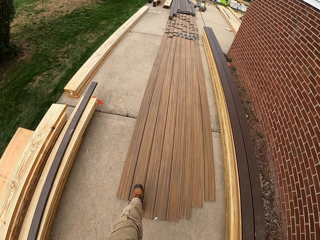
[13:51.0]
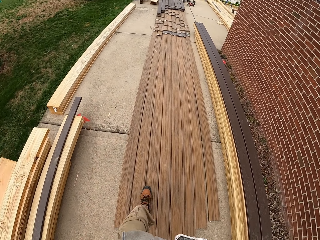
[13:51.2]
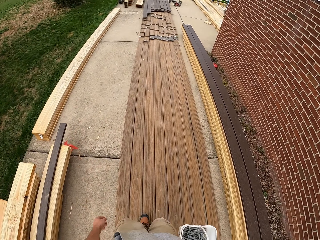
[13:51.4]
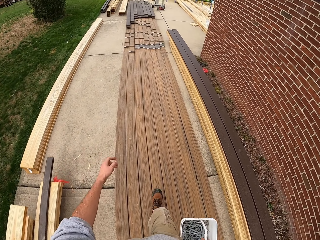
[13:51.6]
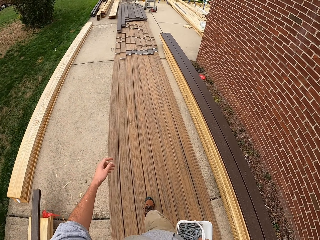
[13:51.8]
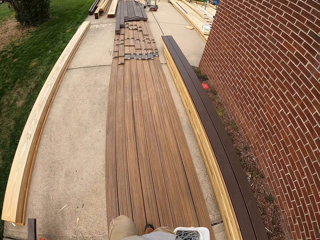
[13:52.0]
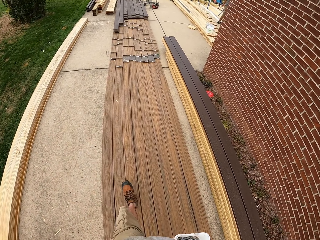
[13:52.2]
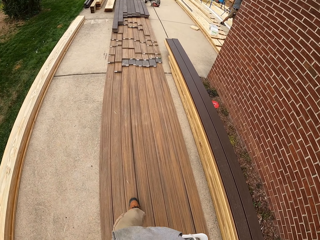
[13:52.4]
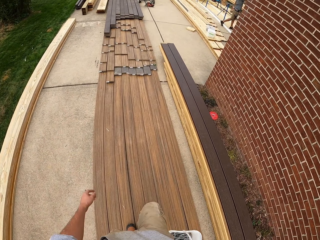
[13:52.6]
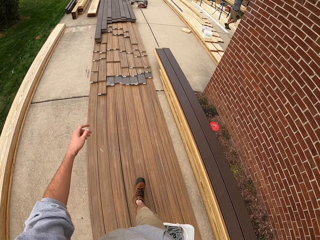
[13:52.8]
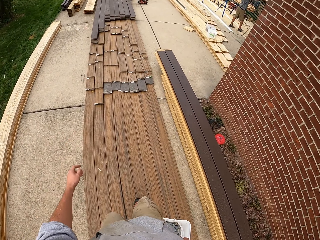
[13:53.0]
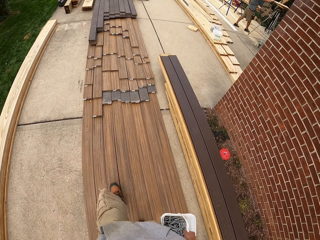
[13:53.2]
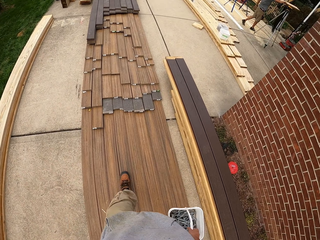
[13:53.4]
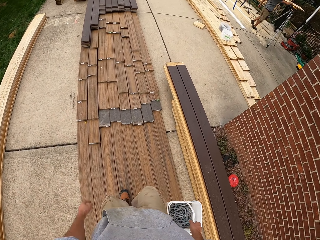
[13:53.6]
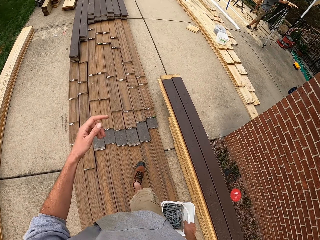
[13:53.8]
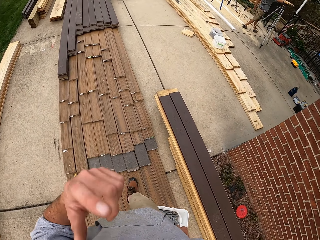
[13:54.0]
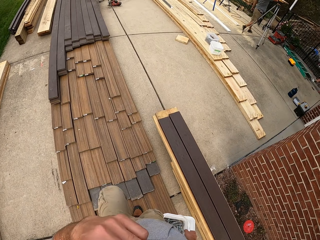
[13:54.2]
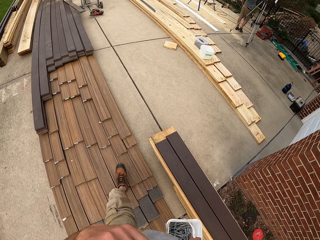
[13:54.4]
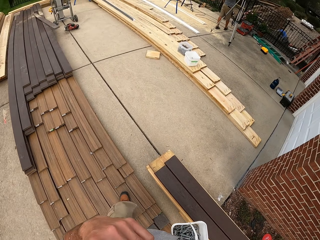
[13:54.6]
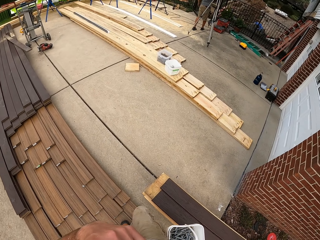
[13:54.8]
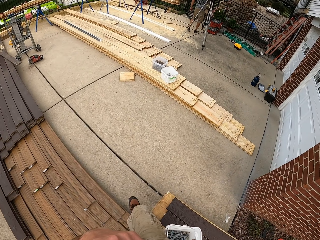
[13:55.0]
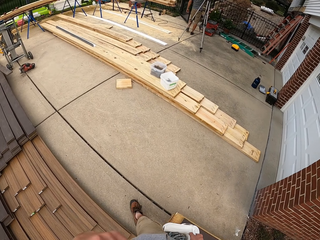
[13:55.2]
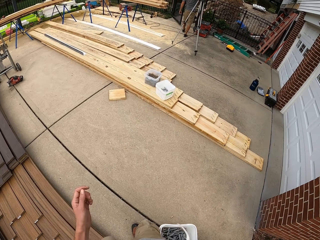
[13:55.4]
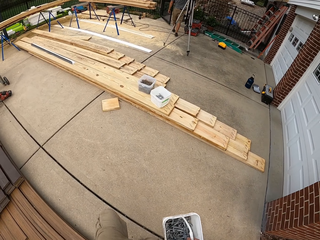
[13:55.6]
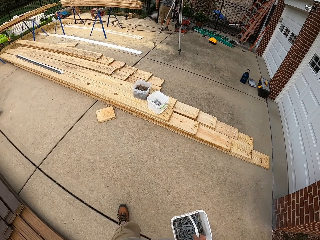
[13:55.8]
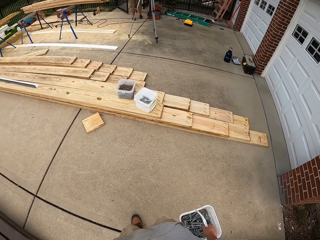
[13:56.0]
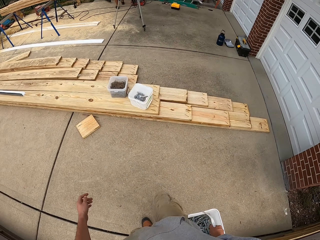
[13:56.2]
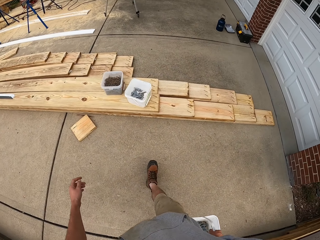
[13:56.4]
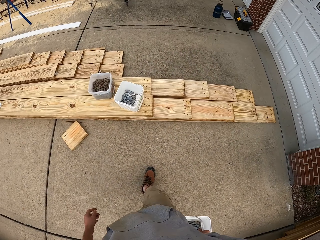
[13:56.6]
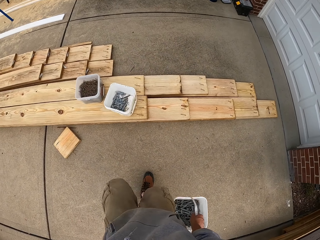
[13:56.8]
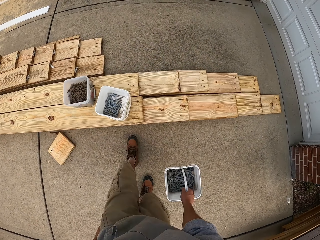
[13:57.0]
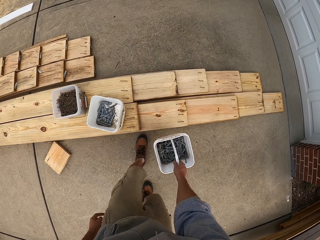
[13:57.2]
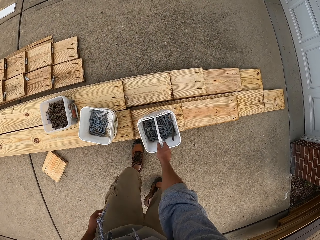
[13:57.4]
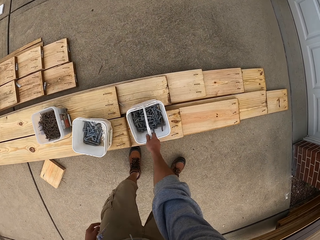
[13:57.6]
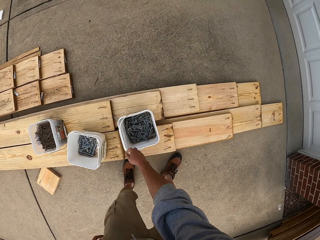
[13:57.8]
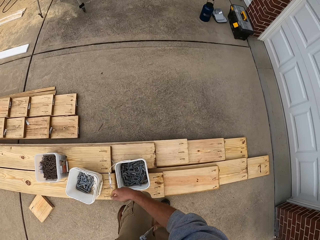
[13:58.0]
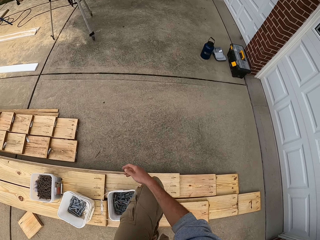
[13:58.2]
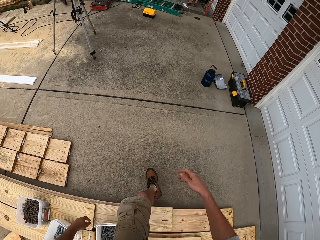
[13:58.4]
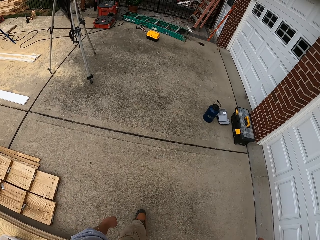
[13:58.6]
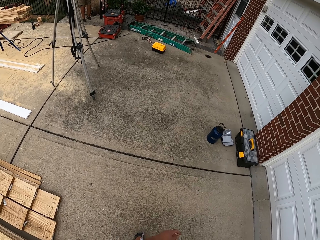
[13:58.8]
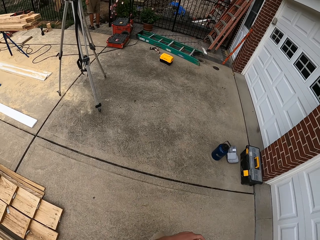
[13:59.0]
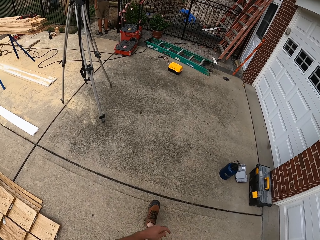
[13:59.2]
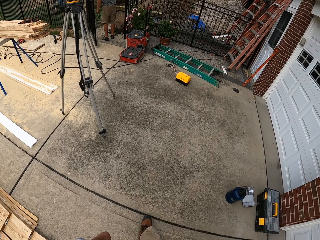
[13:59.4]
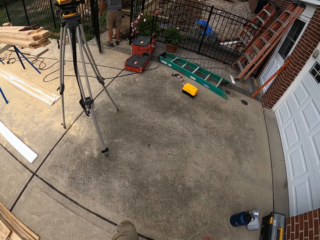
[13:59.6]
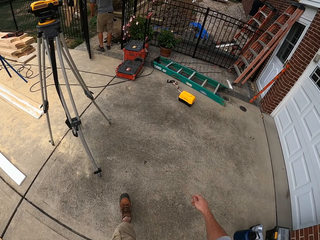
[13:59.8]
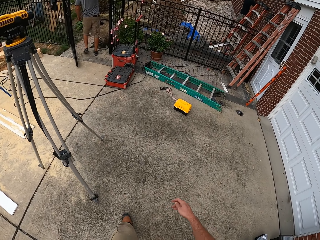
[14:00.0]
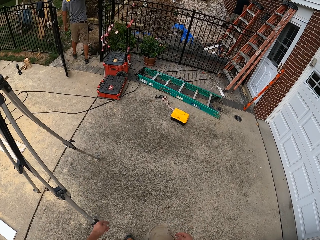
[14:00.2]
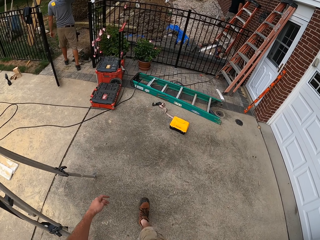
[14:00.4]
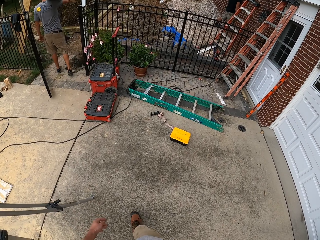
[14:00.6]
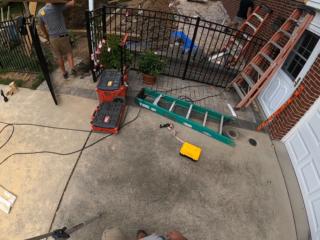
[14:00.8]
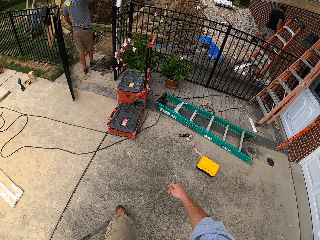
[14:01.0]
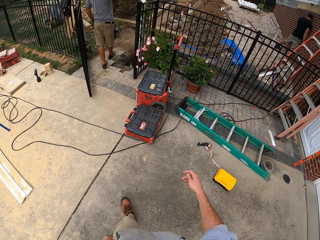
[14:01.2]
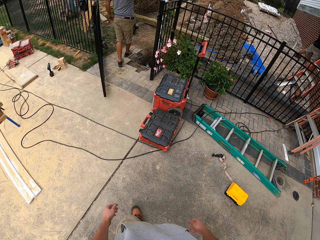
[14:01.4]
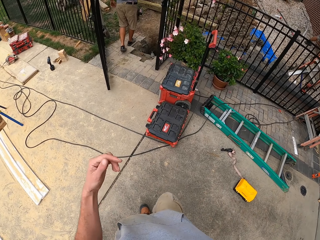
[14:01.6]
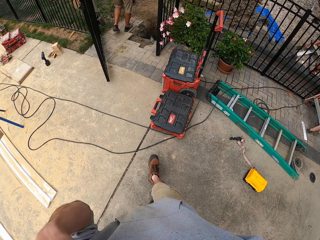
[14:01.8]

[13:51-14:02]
The camera wearer places the container with screws on the wood. They jump the wood to the other side.

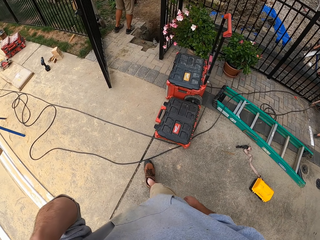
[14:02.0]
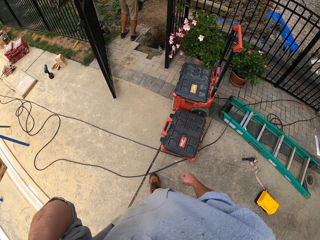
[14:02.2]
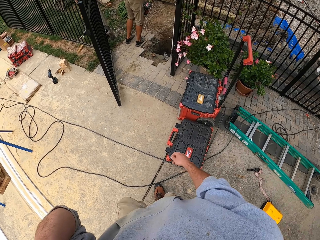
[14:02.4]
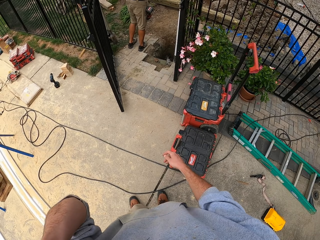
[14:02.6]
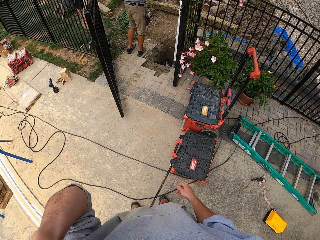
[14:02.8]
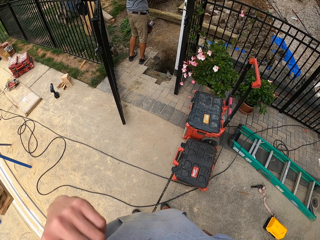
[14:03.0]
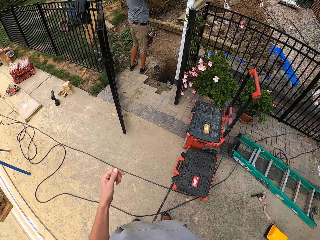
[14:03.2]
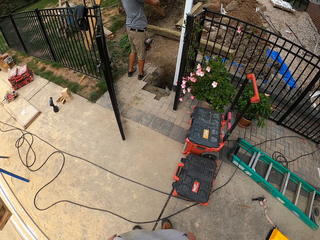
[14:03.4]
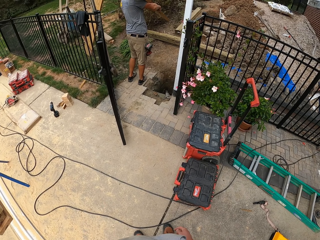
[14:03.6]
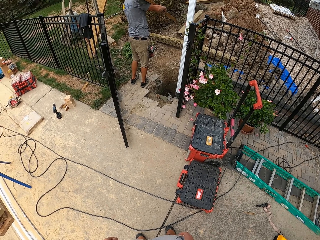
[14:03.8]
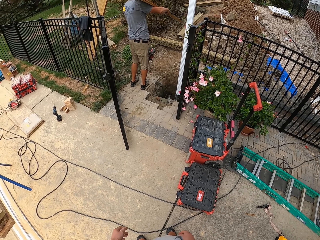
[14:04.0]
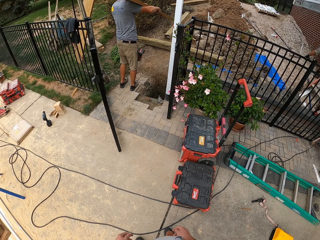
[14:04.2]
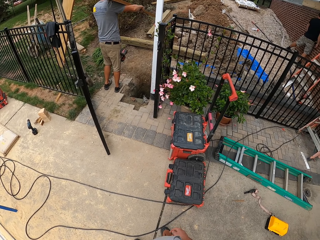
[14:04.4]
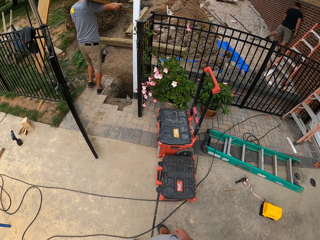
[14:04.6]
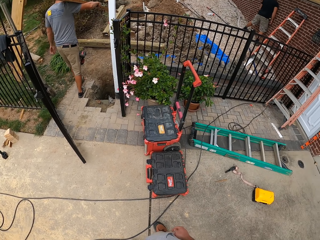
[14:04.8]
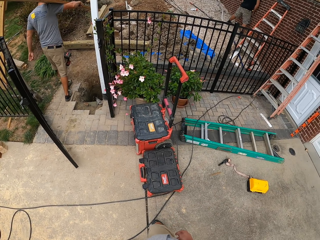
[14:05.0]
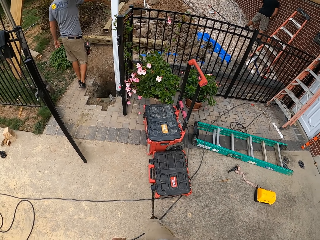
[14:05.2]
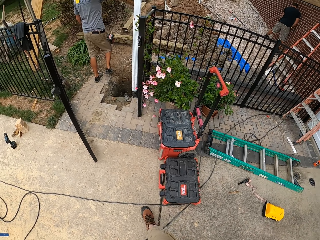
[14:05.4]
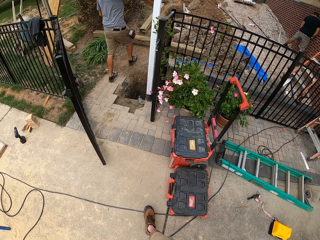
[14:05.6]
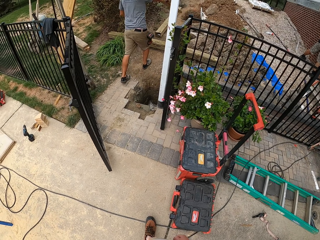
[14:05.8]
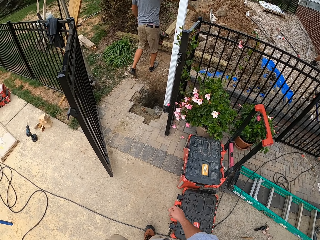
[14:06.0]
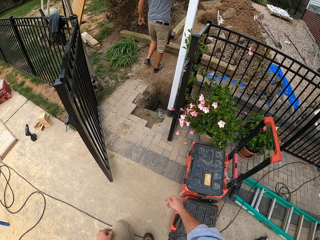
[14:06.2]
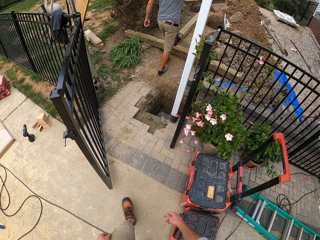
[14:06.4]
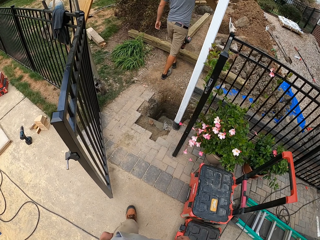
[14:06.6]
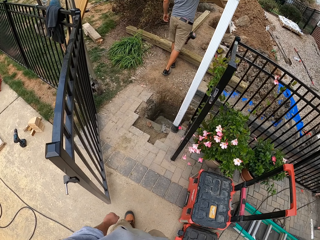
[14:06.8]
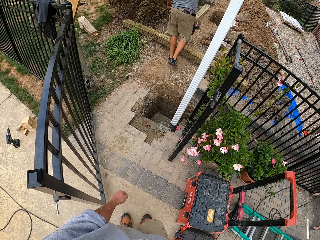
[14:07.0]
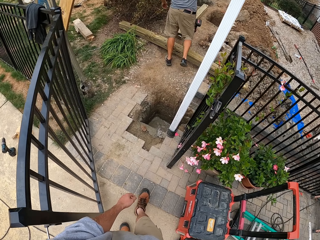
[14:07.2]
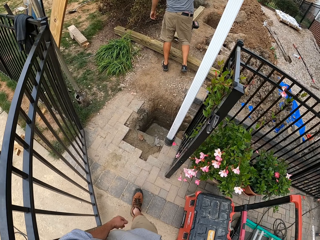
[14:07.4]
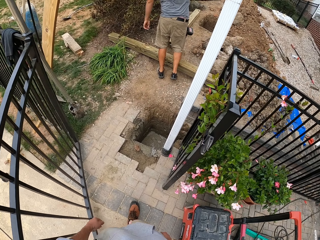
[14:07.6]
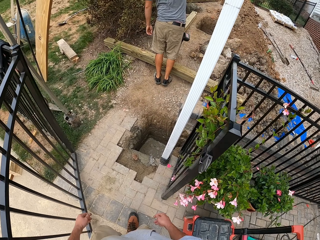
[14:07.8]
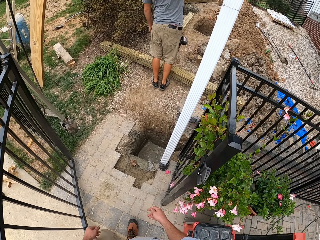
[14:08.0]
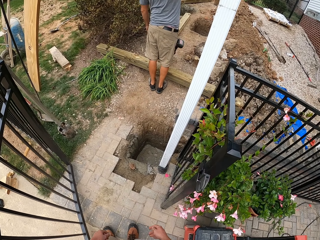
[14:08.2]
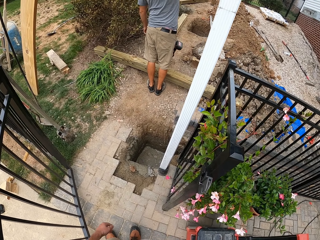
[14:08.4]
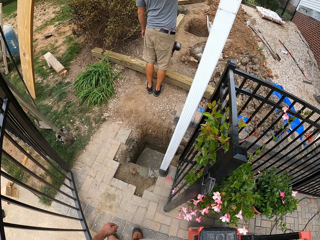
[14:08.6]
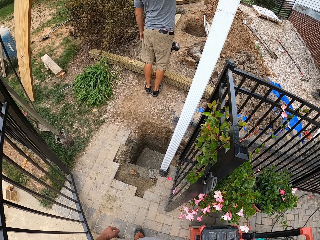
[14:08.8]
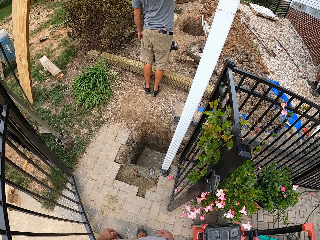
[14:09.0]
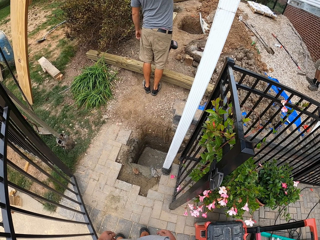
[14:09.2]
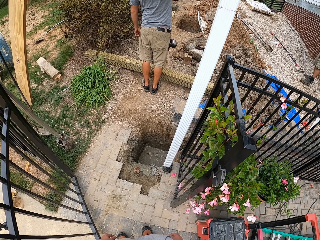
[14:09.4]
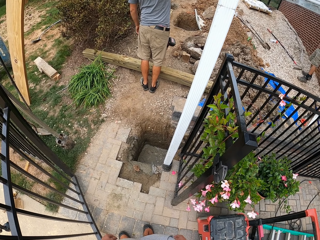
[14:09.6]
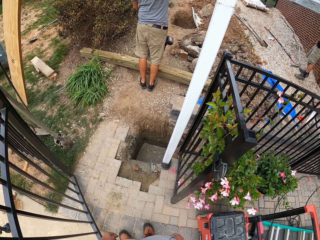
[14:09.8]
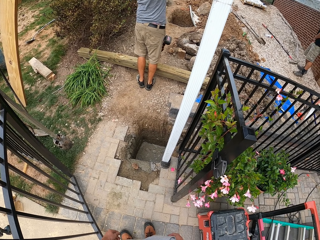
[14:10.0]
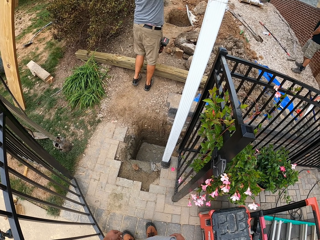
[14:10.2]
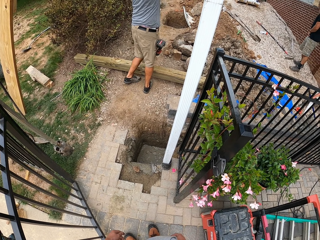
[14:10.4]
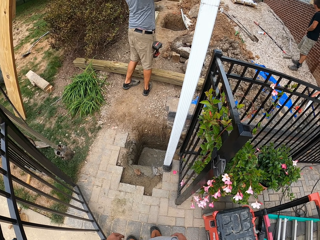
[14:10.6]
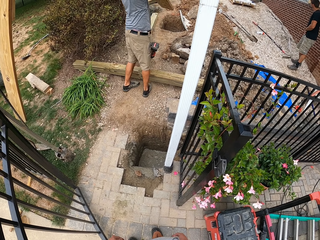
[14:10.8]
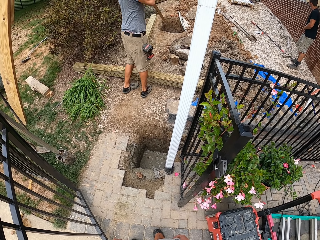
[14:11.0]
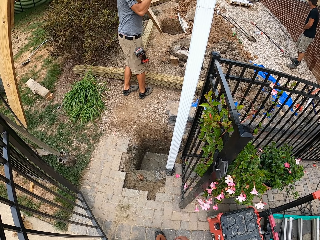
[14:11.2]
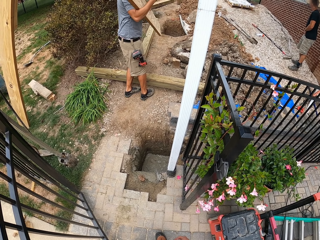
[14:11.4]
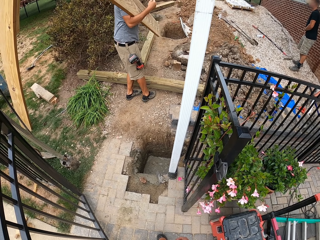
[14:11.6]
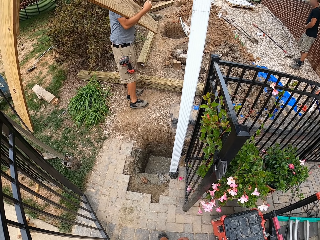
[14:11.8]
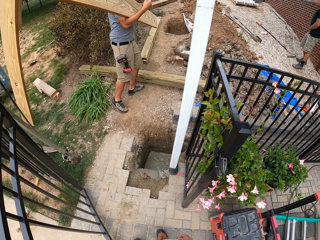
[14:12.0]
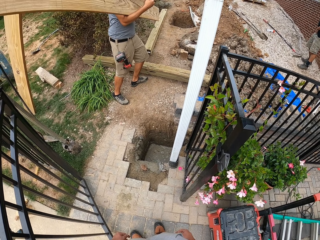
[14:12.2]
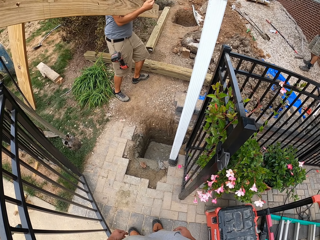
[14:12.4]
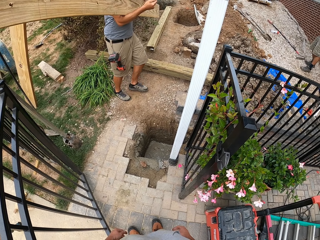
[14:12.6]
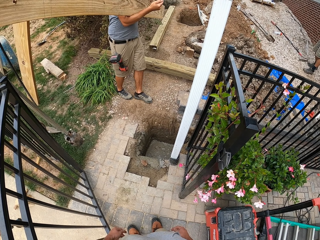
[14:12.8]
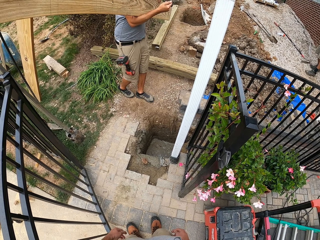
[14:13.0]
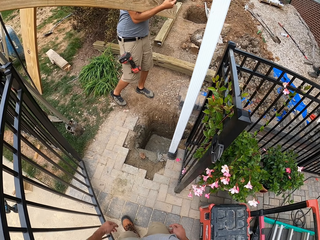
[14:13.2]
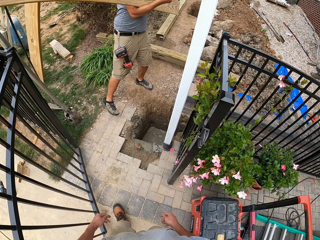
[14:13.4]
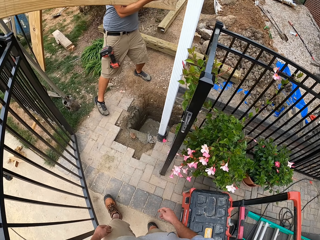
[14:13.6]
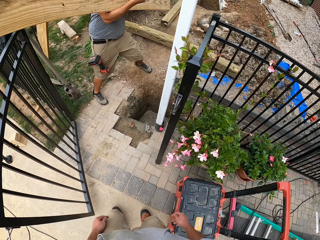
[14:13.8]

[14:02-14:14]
The camera wearer adjusts the camera. A person carries the wood. Another person stands along the wall. The camera wearer looks at a man in the compound. The man carries the wood with his hands.
